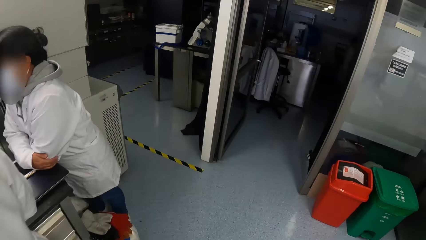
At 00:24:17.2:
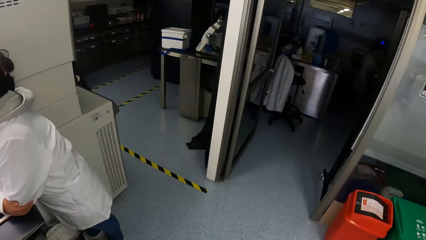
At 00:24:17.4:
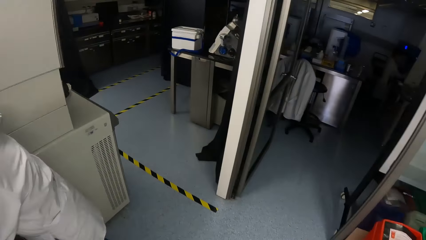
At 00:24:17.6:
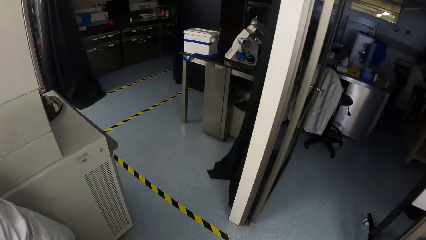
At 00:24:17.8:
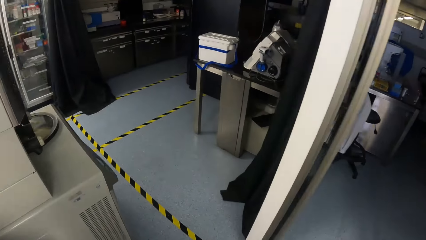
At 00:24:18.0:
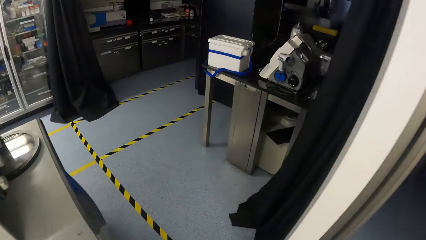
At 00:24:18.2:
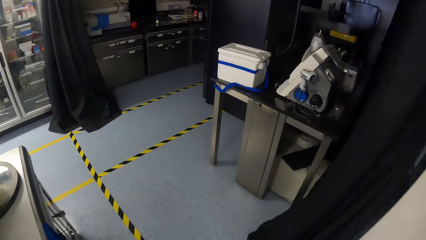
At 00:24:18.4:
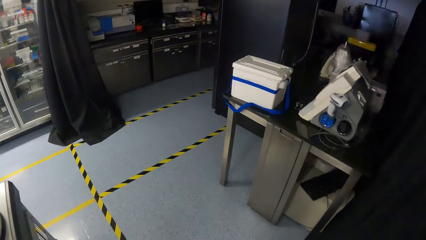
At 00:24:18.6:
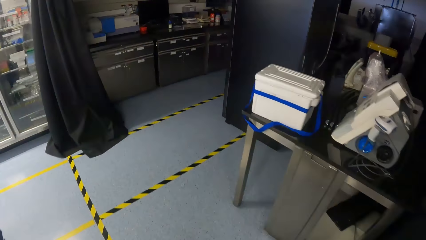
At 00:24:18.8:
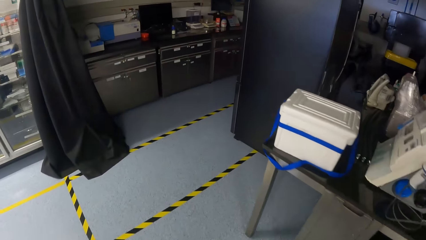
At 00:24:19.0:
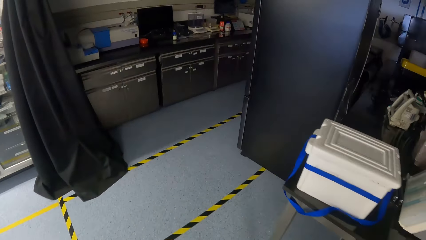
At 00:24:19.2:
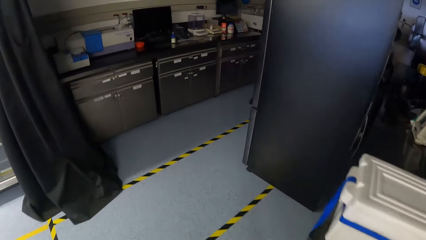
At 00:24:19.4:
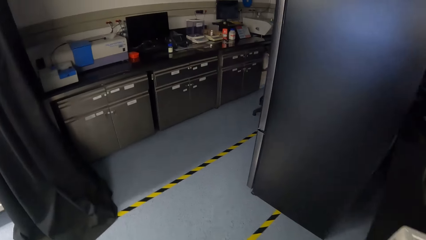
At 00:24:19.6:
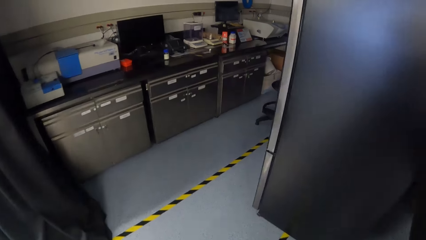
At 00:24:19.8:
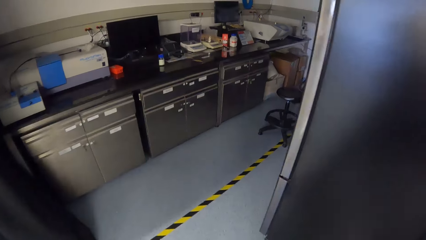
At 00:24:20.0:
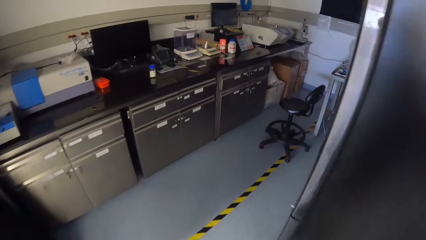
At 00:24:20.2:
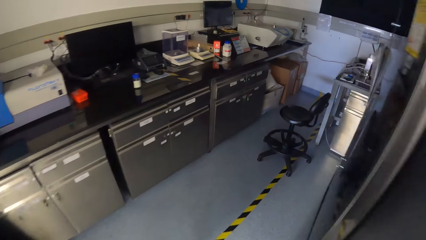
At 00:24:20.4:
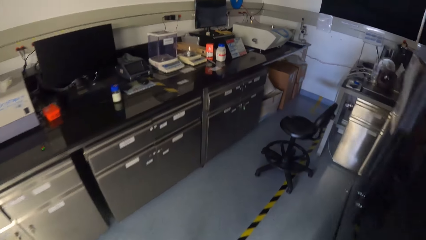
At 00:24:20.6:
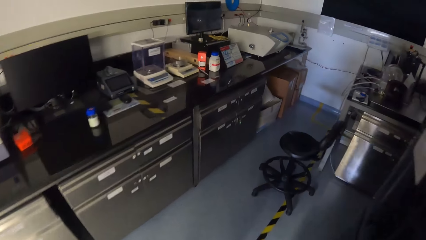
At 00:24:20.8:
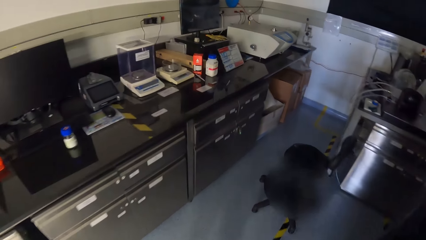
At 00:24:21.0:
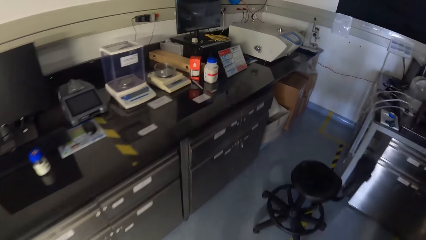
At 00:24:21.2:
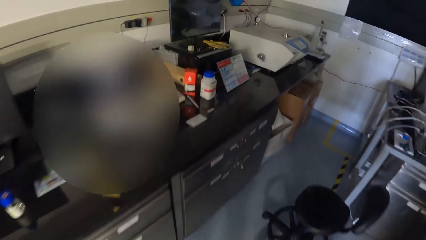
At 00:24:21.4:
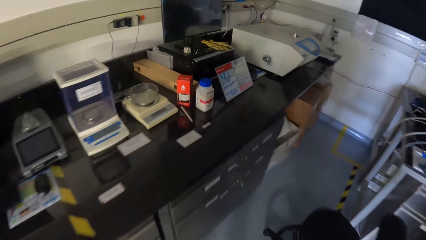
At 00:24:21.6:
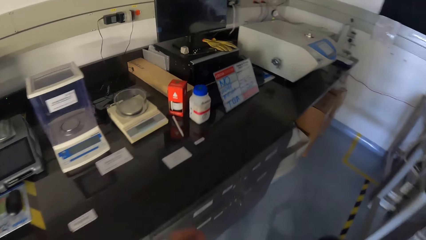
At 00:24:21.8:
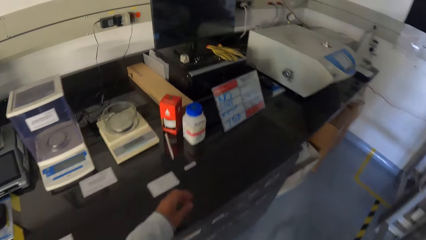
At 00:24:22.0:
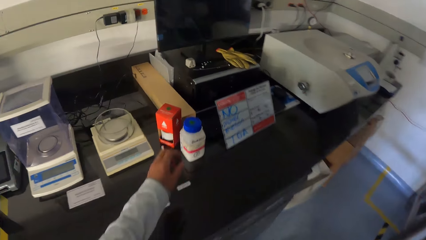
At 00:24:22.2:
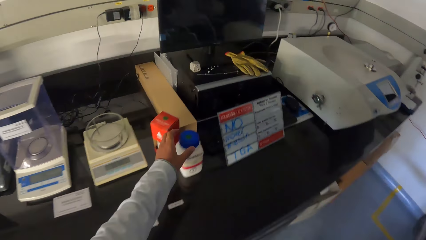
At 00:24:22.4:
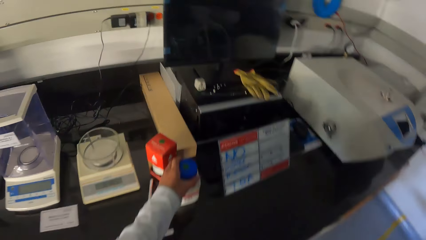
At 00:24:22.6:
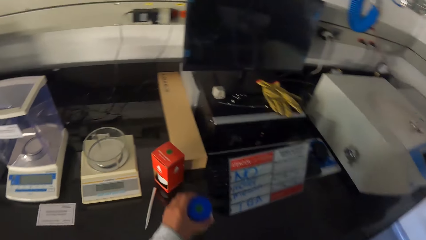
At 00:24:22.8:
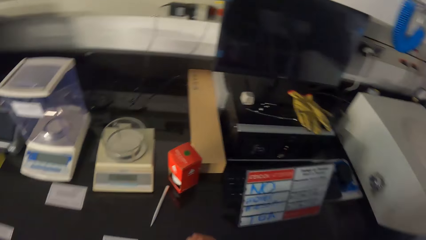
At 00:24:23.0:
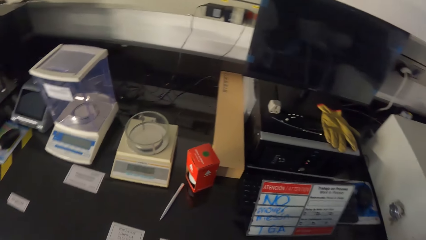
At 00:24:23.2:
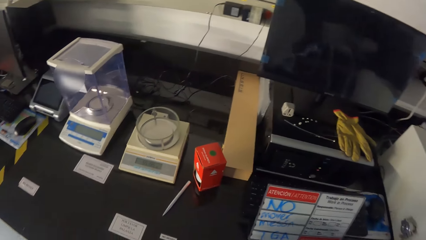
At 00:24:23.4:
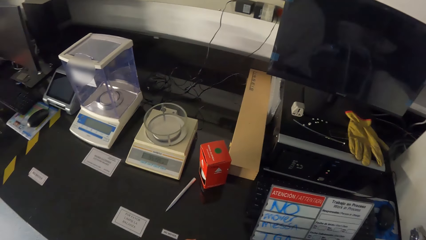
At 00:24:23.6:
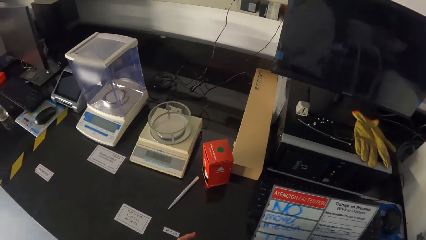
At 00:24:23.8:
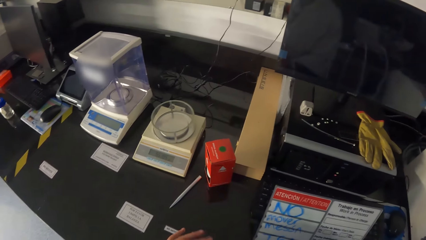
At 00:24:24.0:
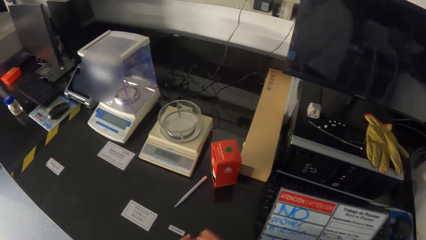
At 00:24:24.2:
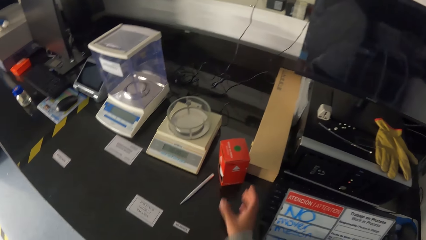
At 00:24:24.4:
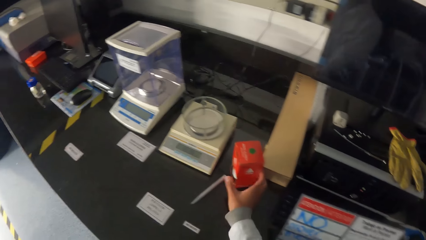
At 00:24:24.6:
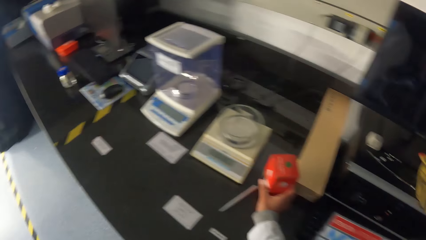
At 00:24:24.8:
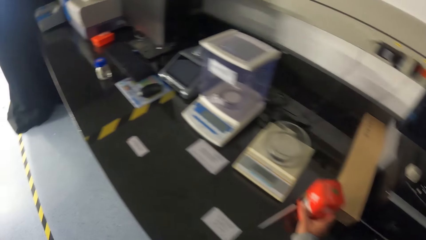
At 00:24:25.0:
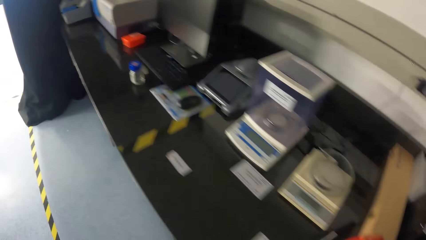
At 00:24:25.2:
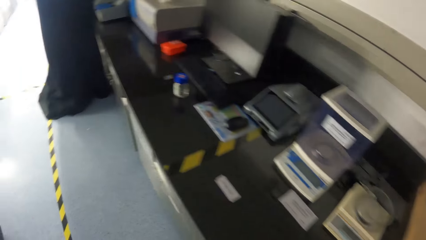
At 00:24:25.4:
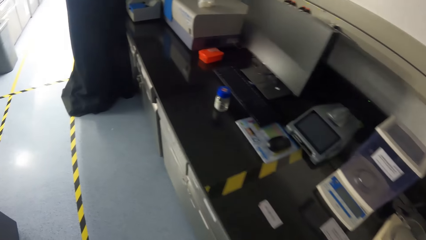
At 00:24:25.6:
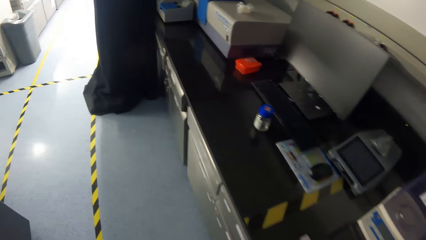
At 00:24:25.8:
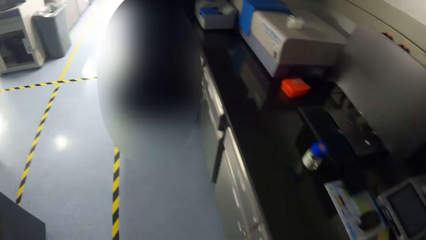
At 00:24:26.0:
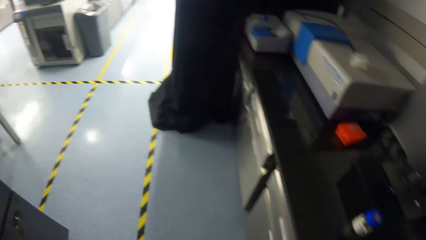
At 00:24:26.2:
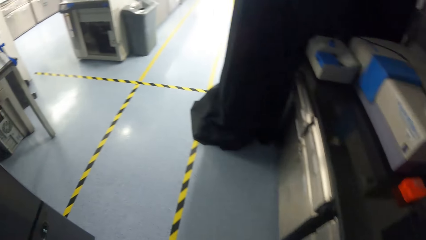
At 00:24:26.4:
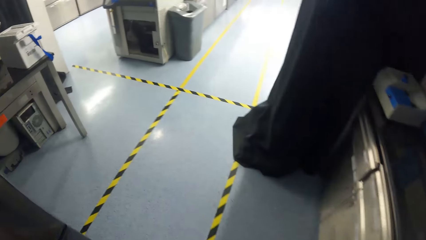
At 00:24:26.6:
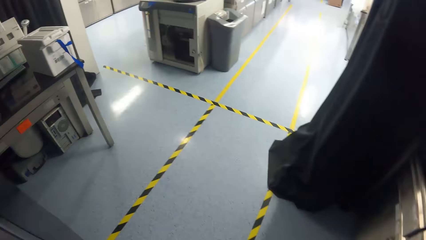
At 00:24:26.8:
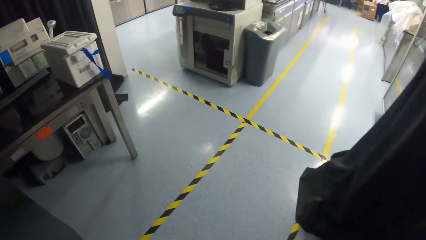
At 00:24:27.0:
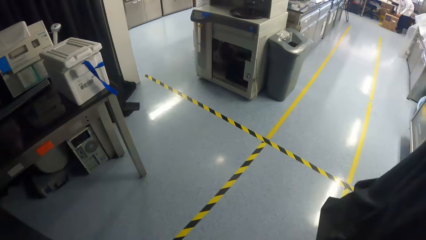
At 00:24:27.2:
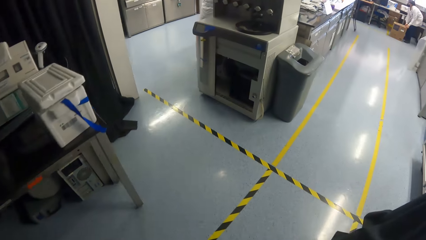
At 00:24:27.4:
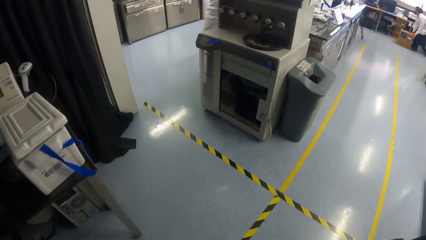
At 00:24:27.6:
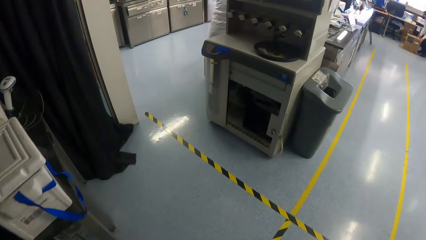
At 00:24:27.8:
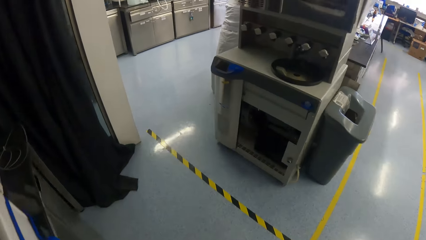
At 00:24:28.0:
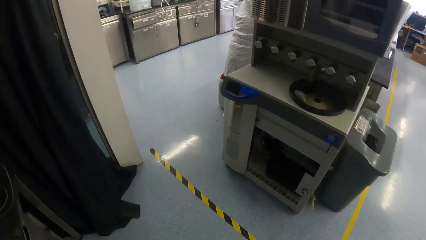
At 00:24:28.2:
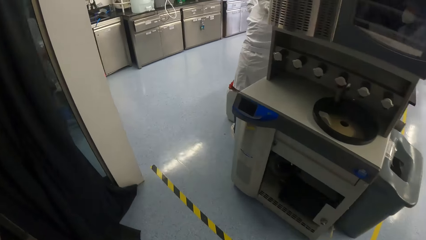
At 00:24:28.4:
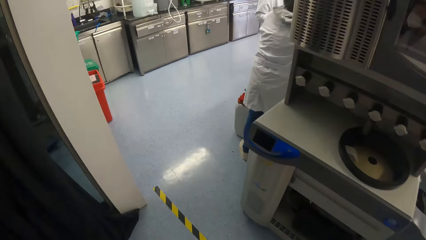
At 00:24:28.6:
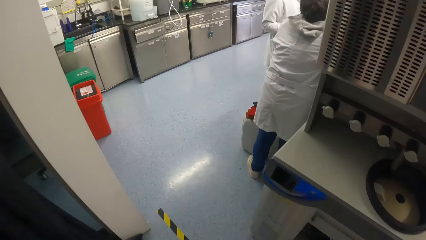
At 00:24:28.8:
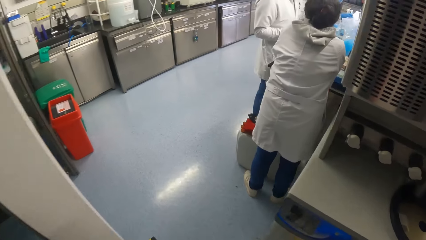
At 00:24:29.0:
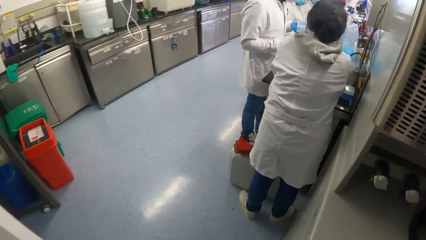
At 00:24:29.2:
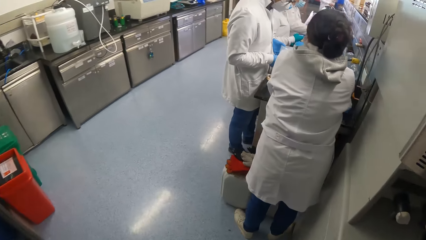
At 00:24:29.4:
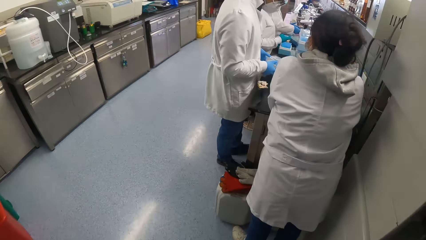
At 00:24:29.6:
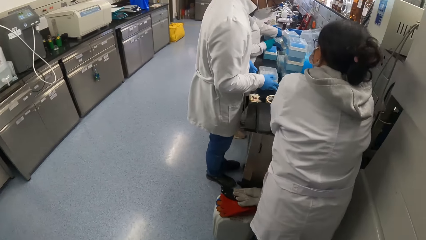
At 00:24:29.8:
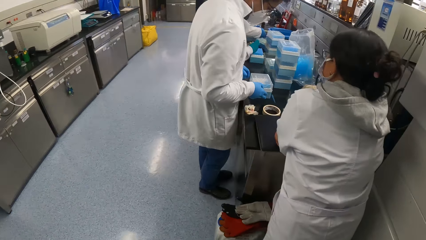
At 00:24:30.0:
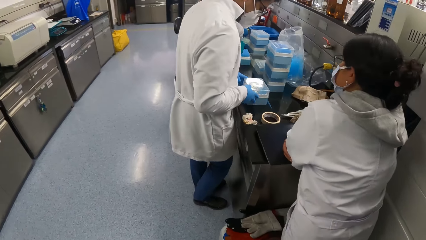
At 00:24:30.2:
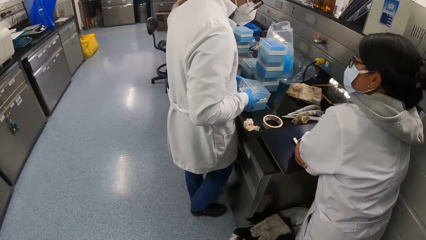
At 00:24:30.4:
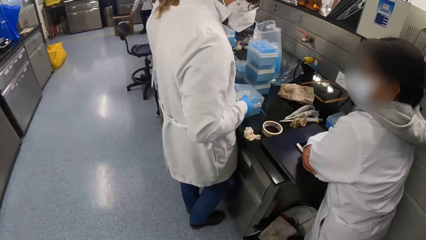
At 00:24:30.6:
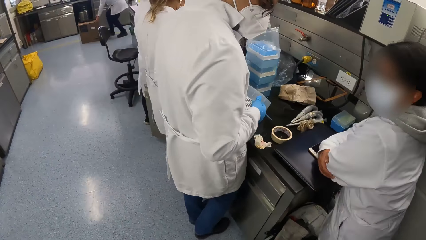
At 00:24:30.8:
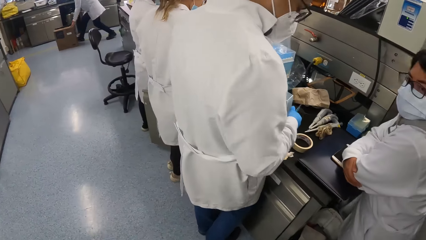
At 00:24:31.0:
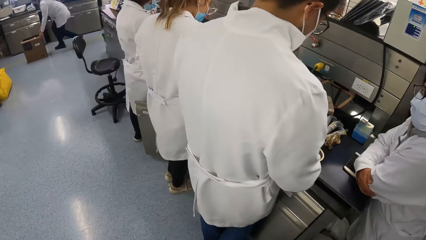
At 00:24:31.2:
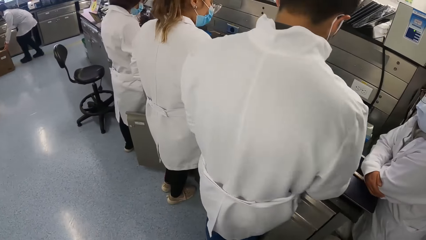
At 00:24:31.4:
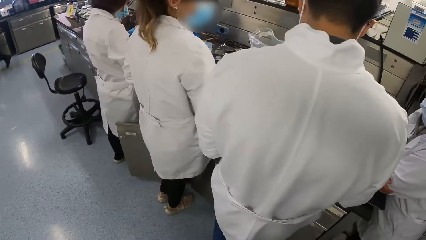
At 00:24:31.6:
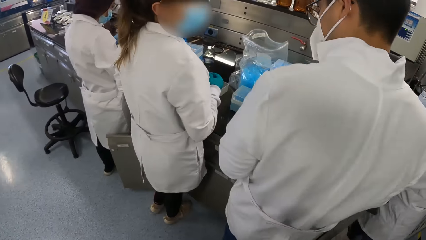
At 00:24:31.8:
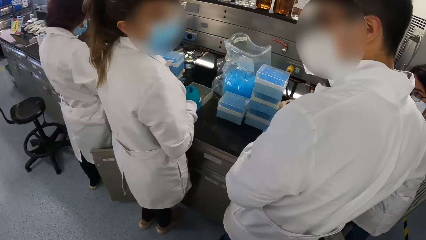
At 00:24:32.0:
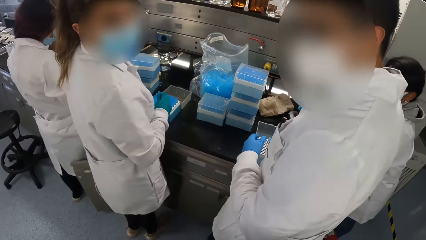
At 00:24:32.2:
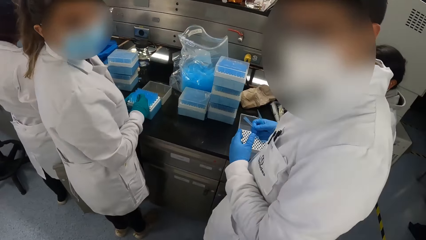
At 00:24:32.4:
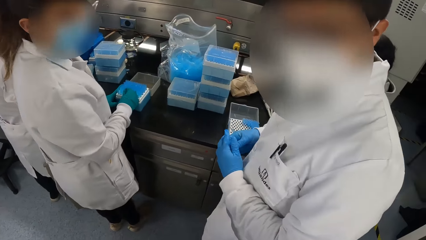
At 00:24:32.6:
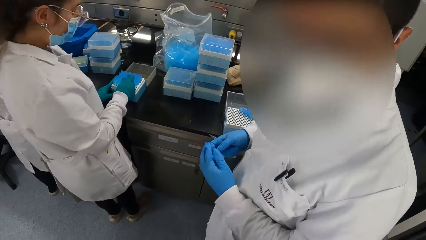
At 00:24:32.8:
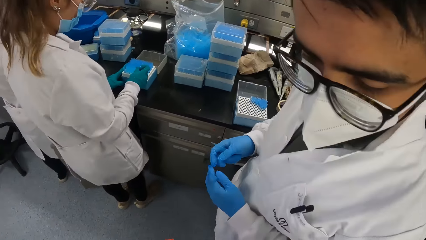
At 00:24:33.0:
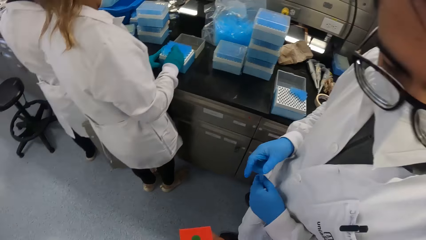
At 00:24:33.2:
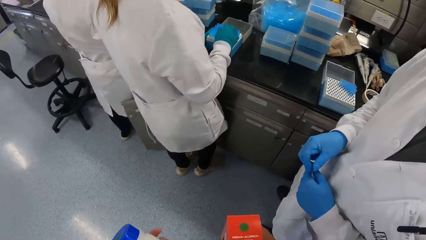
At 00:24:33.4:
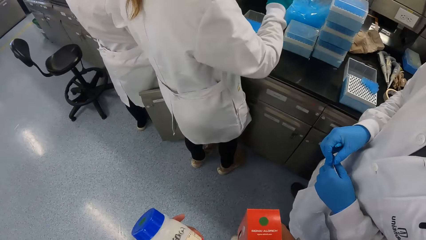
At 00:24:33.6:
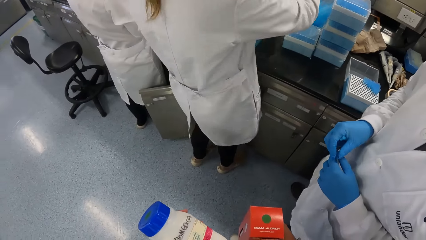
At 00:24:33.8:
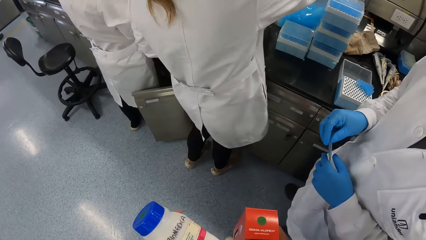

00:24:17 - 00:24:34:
The camera wearer picks up a container from the workbench with his left hand. He picks up a pack on the workbench with his right hand. He walks around. A lab technician looks at the camera wearer. The camera wearer interacts with the lab technician.
